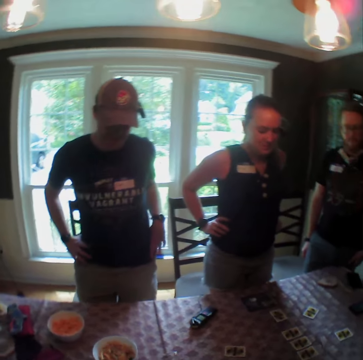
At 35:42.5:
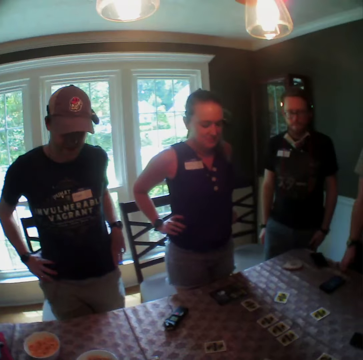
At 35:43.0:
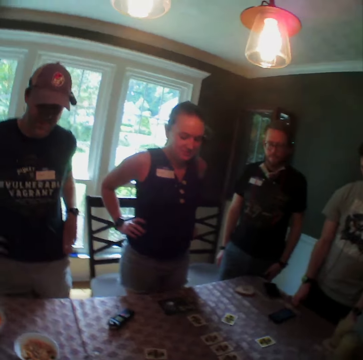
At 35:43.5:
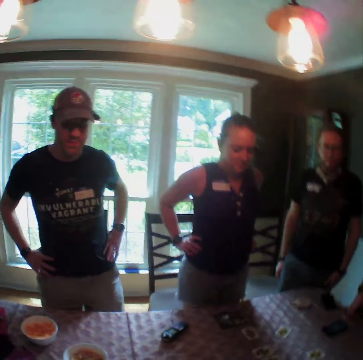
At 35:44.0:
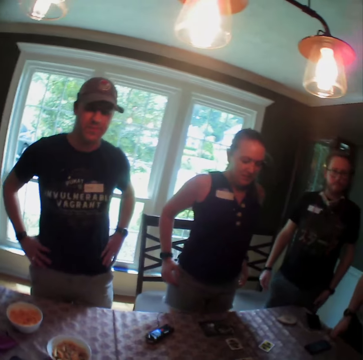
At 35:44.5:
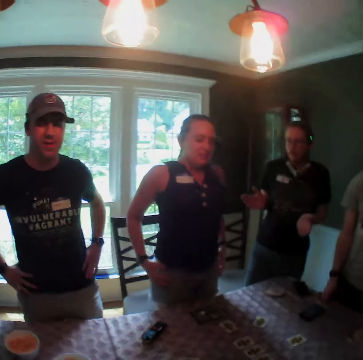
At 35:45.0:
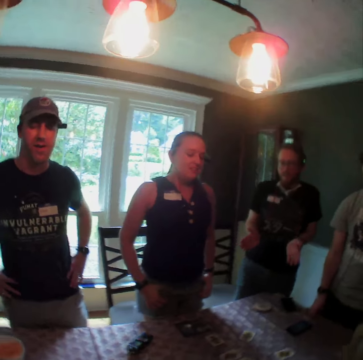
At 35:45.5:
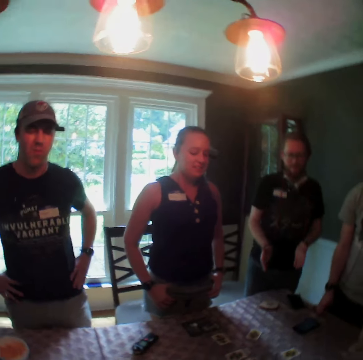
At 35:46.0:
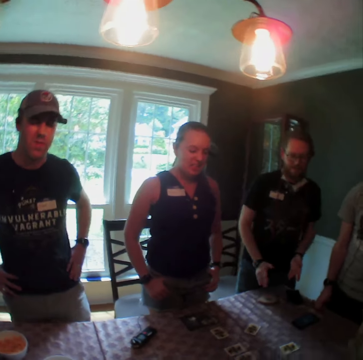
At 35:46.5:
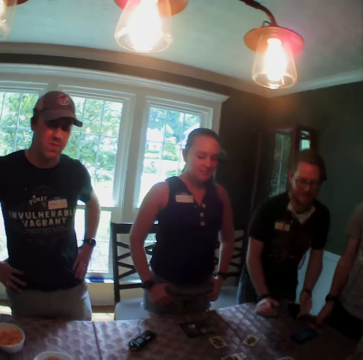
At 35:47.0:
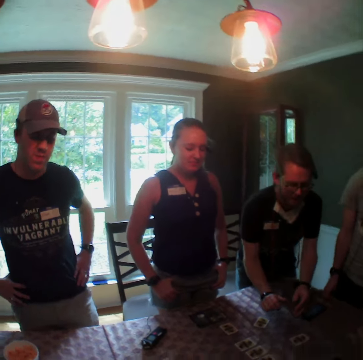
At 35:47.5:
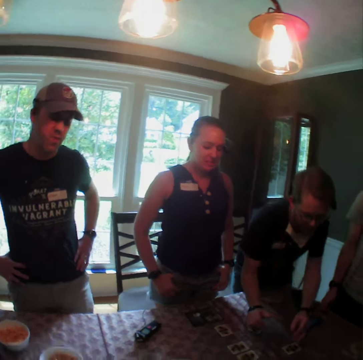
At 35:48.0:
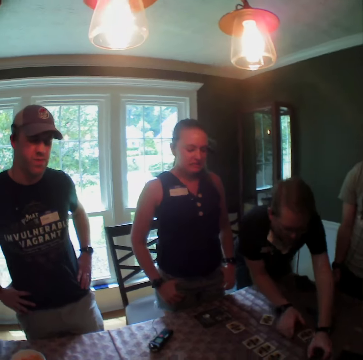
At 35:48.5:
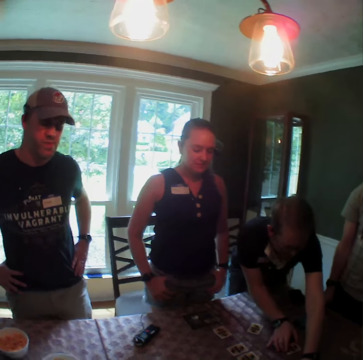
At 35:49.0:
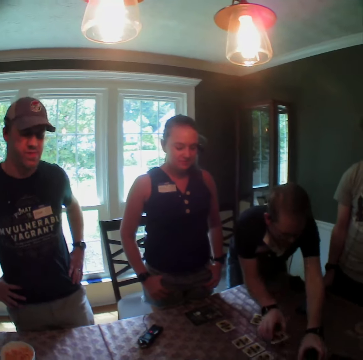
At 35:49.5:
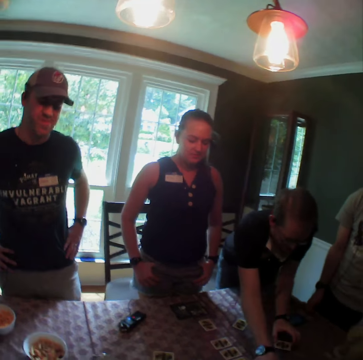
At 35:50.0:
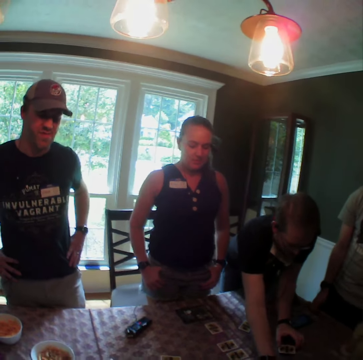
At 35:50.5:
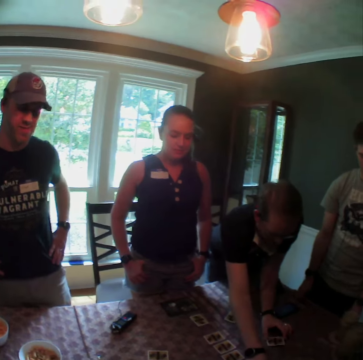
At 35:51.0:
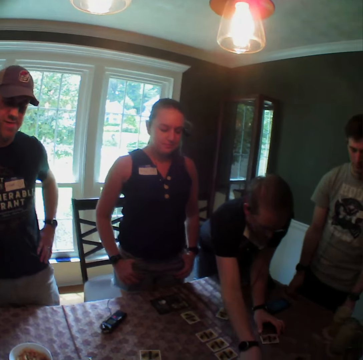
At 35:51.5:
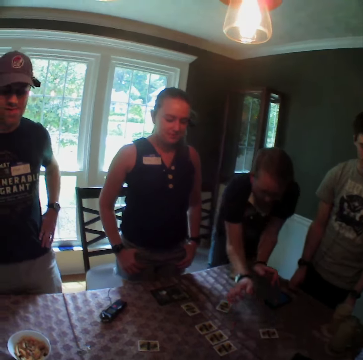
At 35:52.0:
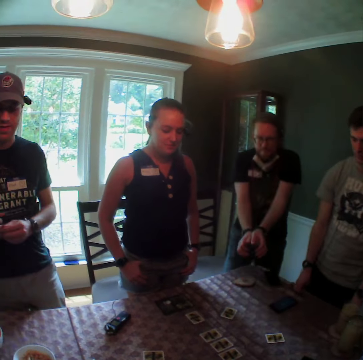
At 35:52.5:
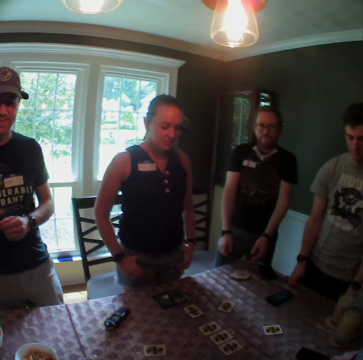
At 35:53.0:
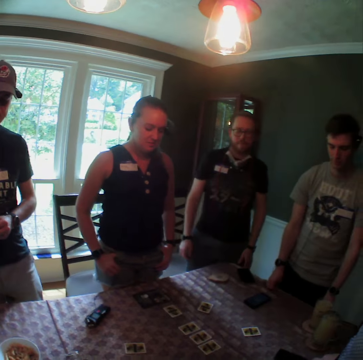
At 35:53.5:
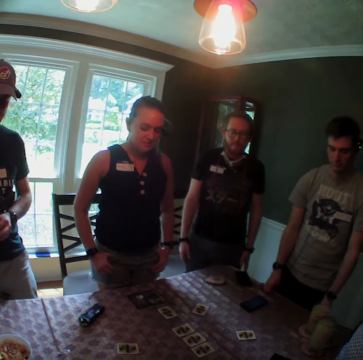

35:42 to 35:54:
A man exchanges some cards on the table with his hands.

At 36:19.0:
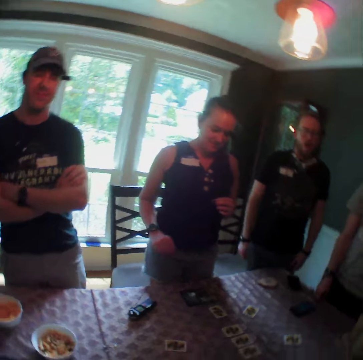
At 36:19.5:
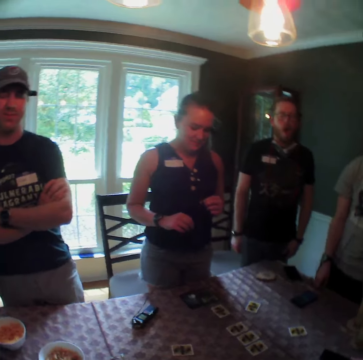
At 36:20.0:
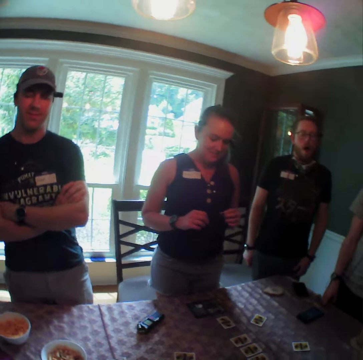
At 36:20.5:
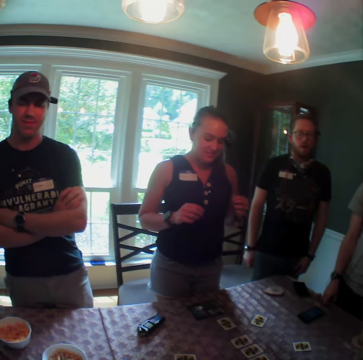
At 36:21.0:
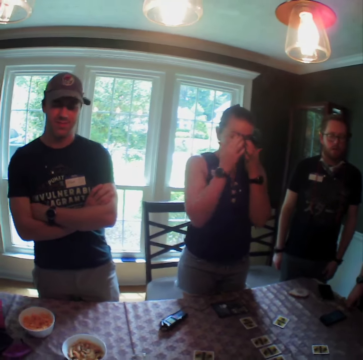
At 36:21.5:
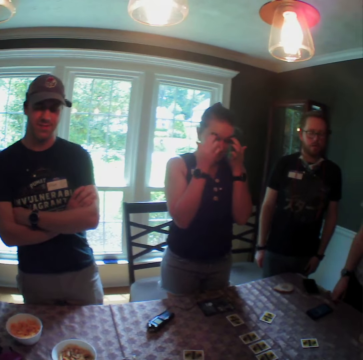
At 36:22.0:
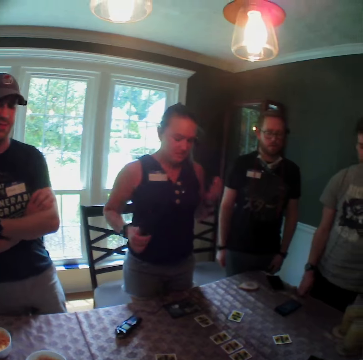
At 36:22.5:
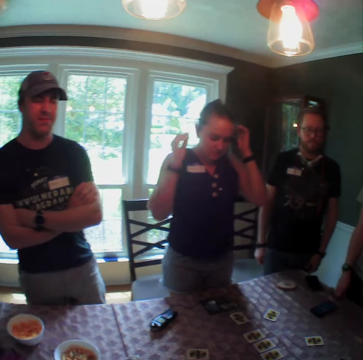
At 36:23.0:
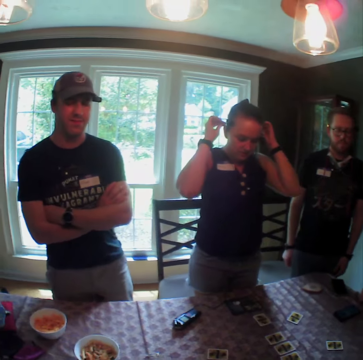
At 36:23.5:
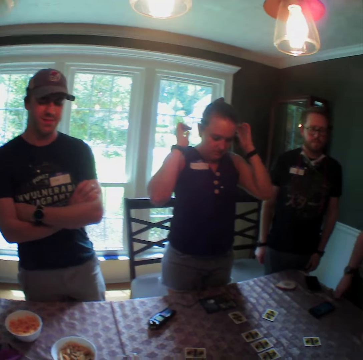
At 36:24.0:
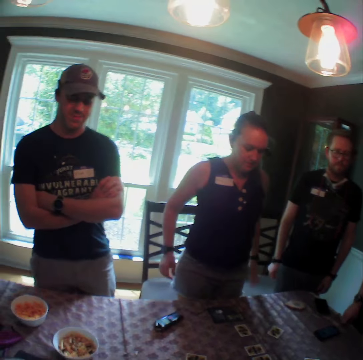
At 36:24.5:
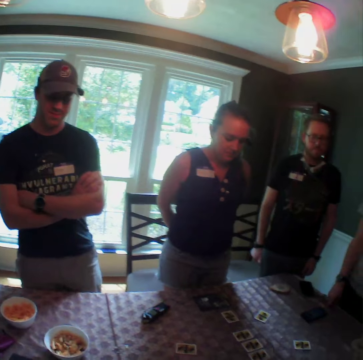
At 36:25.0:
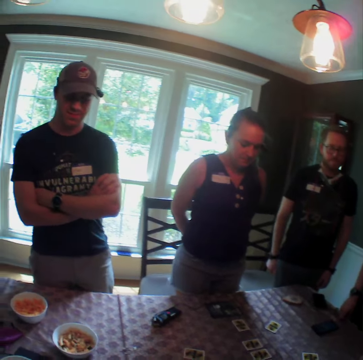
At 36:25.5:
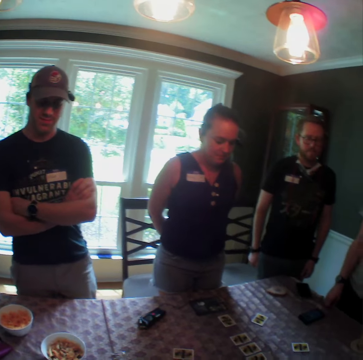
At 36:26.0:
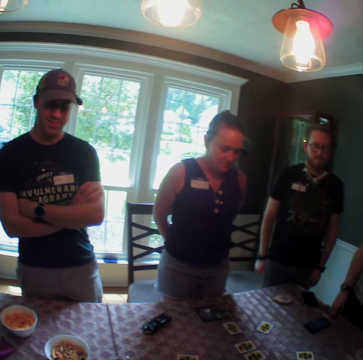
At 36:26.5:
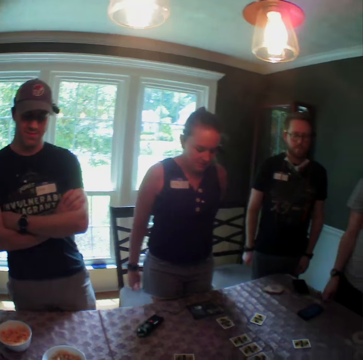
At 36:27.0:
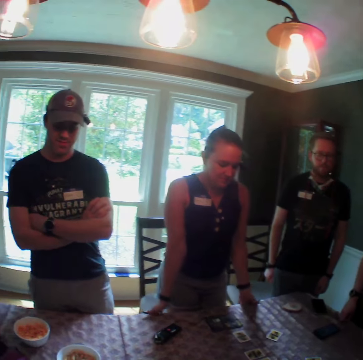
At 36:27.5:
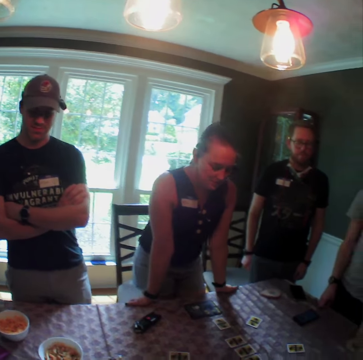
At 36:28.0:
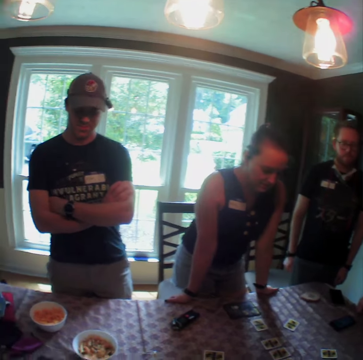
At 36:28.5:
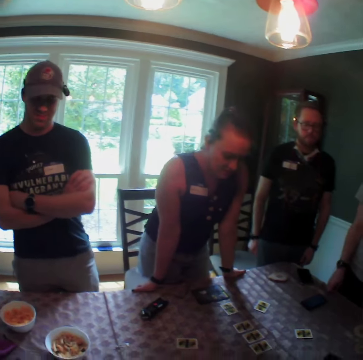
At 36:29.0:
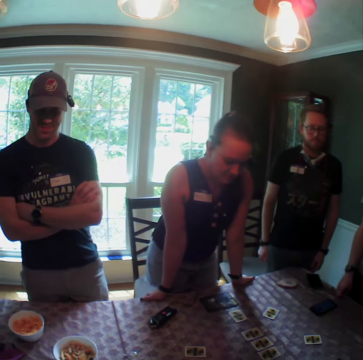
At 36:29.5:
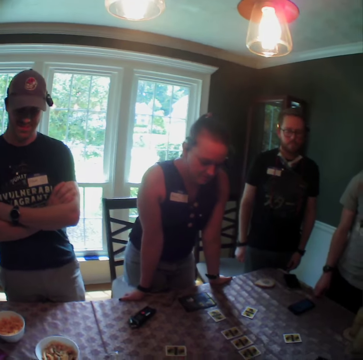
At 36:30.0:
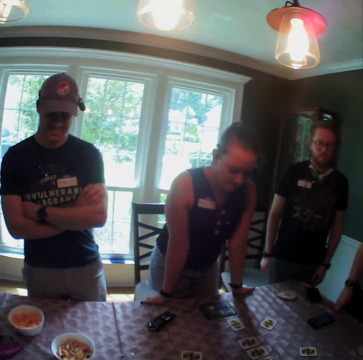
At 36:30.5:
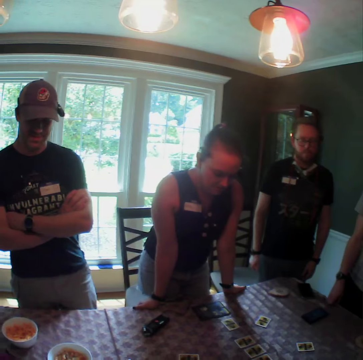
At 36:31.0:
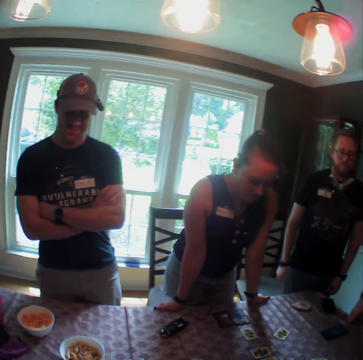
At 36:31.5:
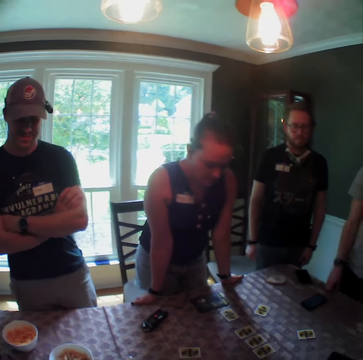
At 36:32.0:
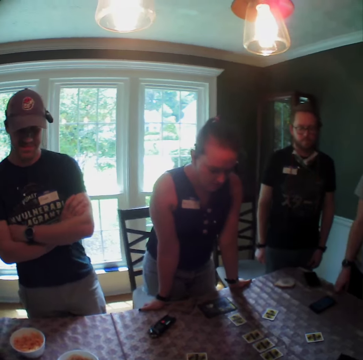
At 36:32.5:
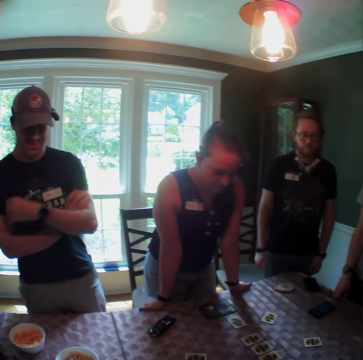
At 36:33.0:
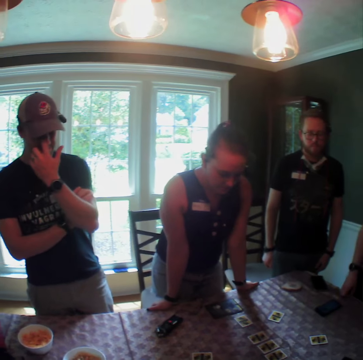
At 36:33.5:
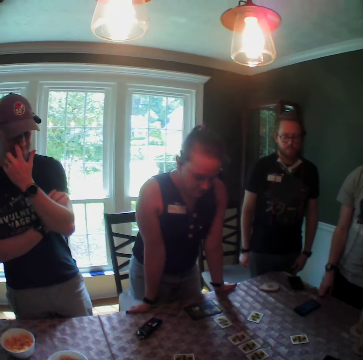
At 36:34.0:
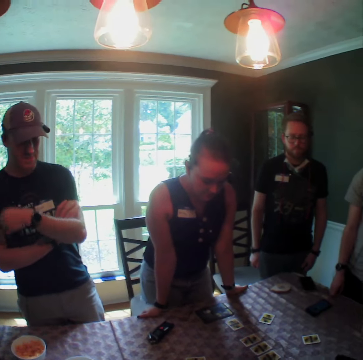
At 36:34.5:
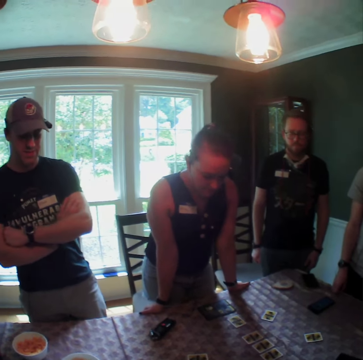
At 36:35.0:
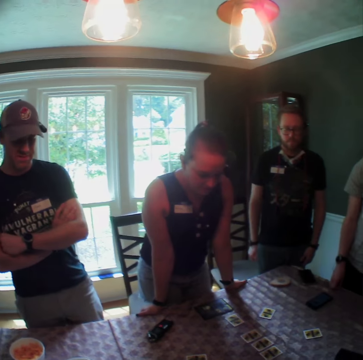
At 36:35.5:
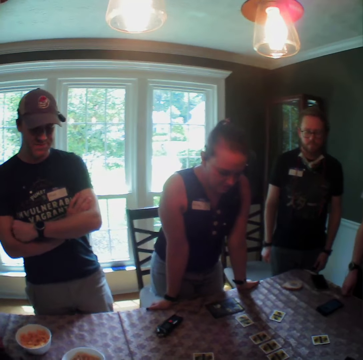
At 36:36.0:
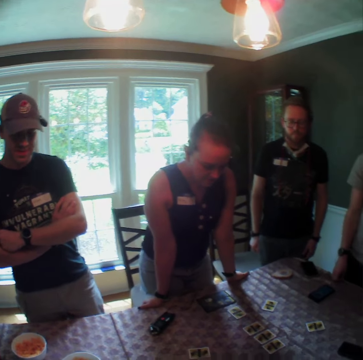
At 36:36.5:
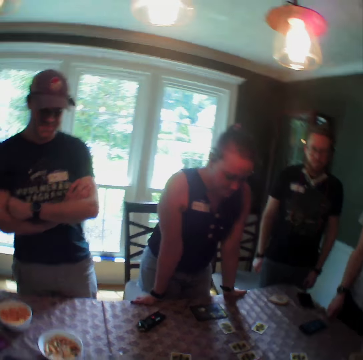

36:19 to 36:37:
A woman touches her face with both hands. The woman puts both hands on a table. A man touches his face with his left hand.

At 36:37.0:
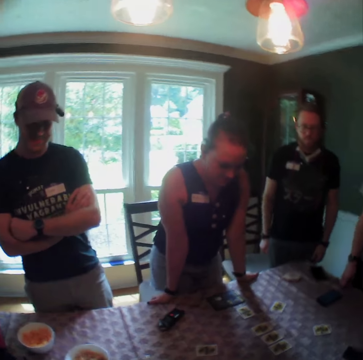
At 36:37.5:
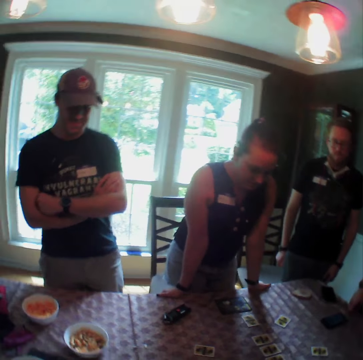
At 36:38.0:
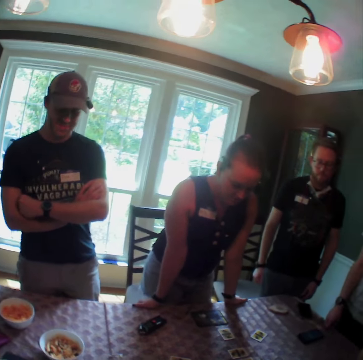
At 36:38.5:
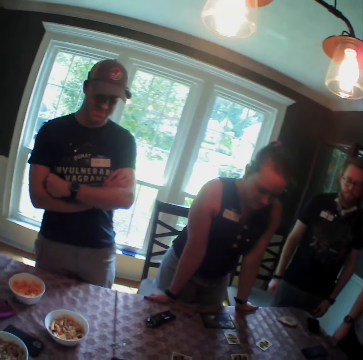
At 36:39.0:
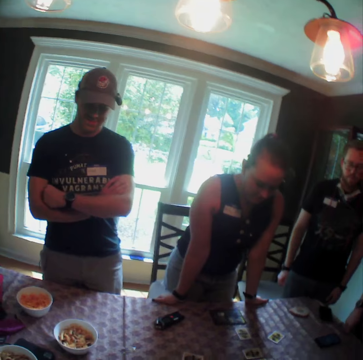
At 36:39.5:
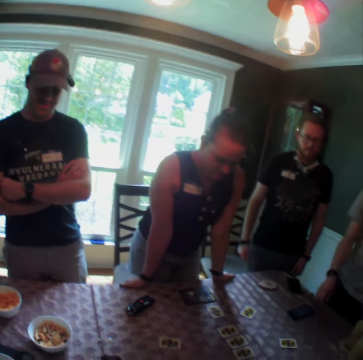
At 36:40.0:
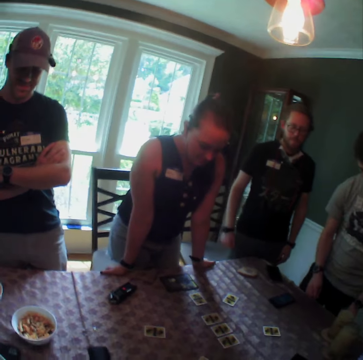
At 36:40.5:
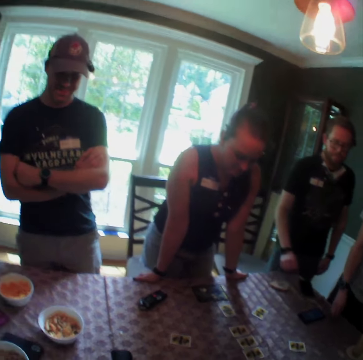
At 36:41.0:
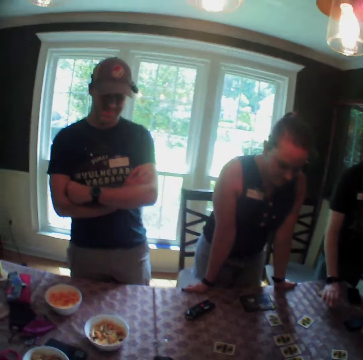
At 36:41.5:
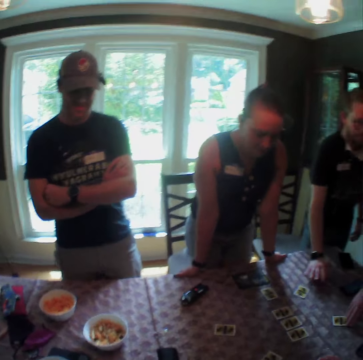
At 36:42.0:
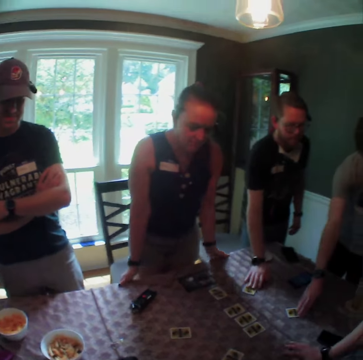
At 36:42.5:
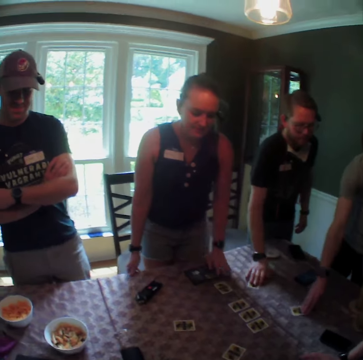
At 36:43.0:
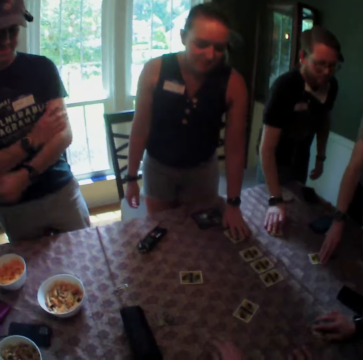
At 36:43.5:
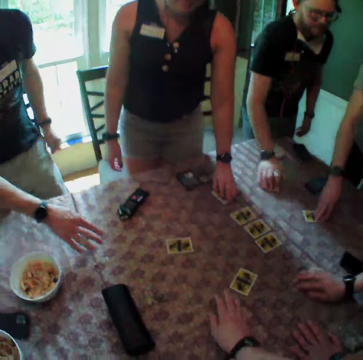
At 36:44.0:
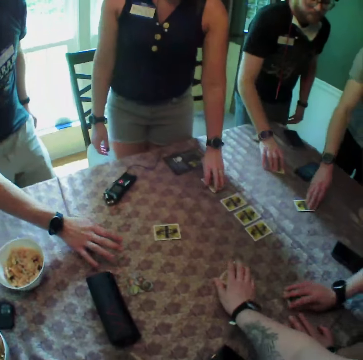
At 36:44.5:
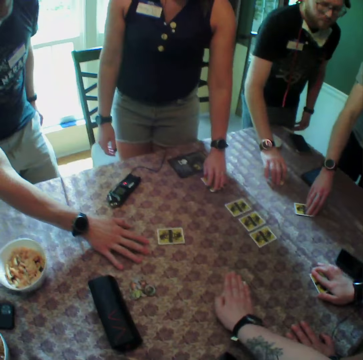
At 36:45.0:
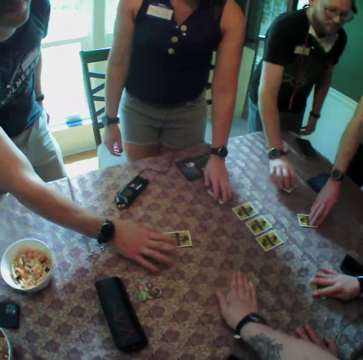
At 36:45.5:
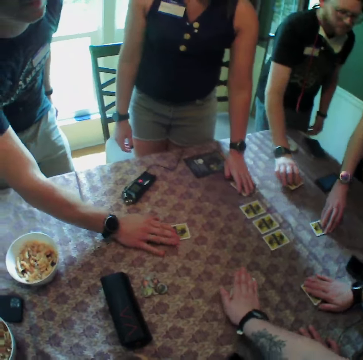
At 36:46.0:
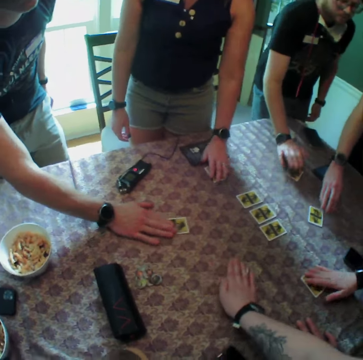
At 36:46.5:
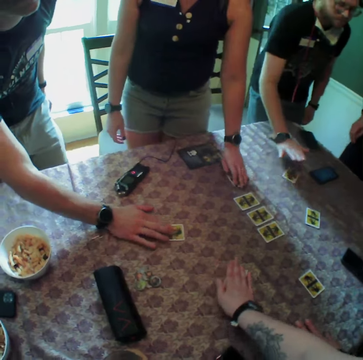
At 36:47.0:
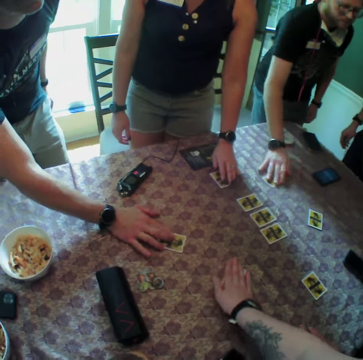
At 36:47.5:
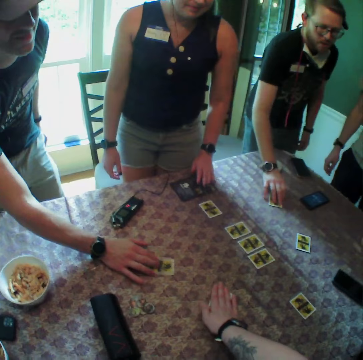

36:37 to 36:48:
A man touches the table with his right hand. Another man moves a card round the table with his left hand. The first man touches a card with his right hand. The first man moves a card round the table with his left hand. A woman touches a card with her left hand. Another woman places a hand on the table. A third man places his right hand on the table. The camera wearer places his right hand on the table. He touches a card on the table with his right hand. The first woman moves a card on the table. The camera wearer moves the card round the table. The other woman moves a card on the table. The third man touches a card on the table with his right hand. The third man moves the card round the table. The second man removes his right hand from the card. The first man removes his right hand from the card. The other woman removes her right hand from the card. The first woman removes her right hand from the card.
